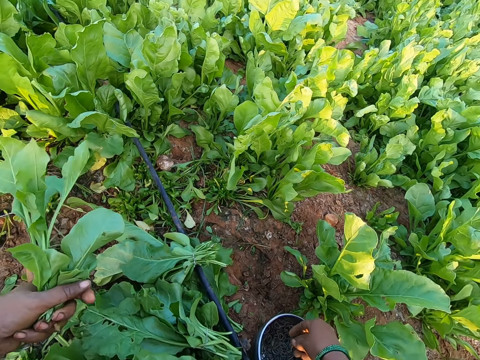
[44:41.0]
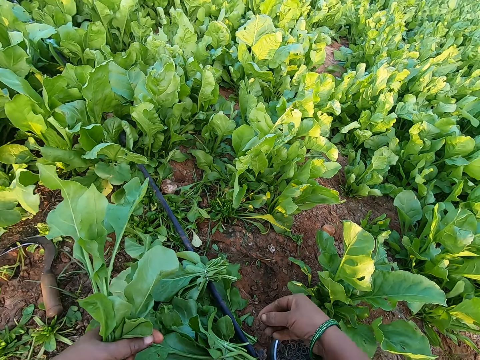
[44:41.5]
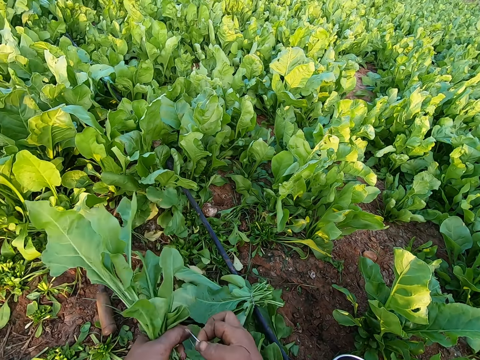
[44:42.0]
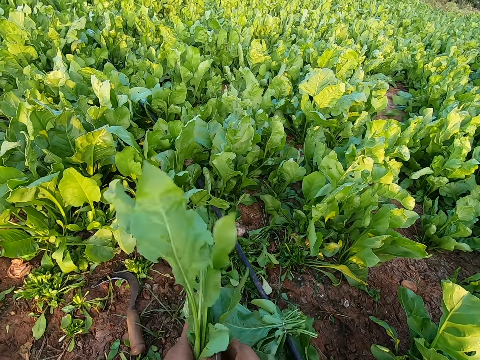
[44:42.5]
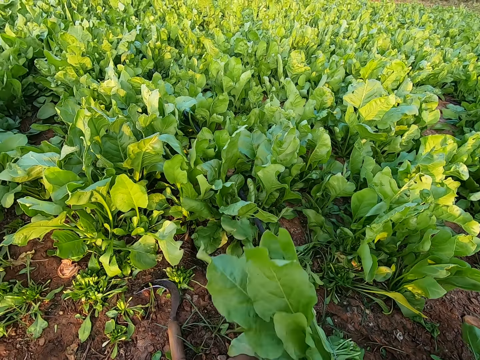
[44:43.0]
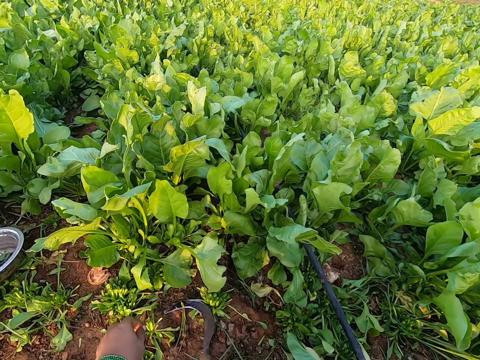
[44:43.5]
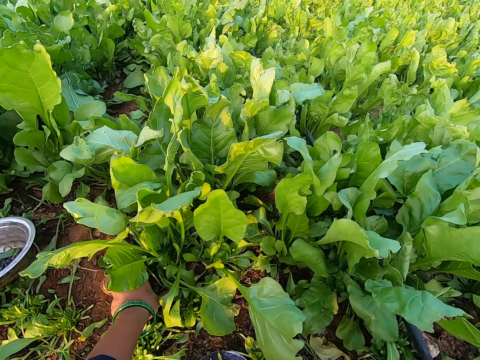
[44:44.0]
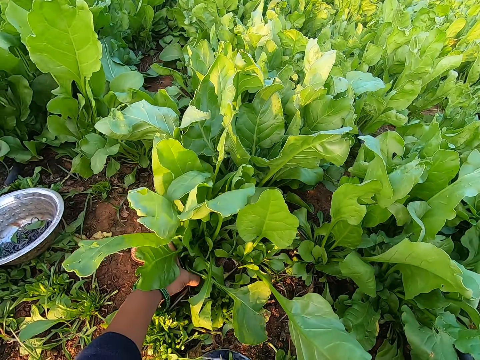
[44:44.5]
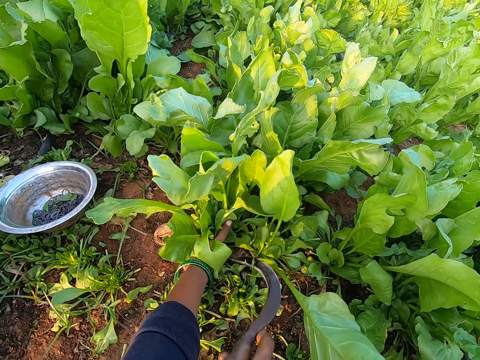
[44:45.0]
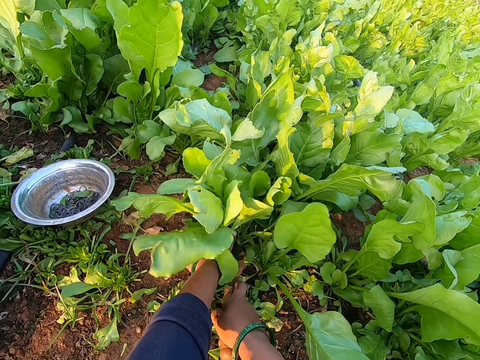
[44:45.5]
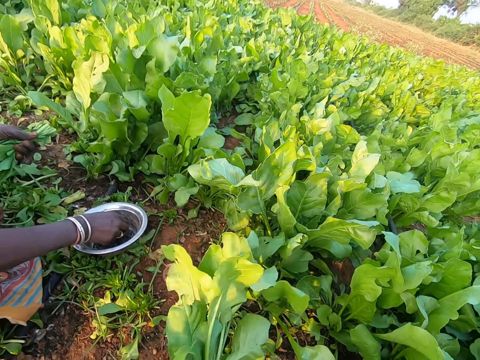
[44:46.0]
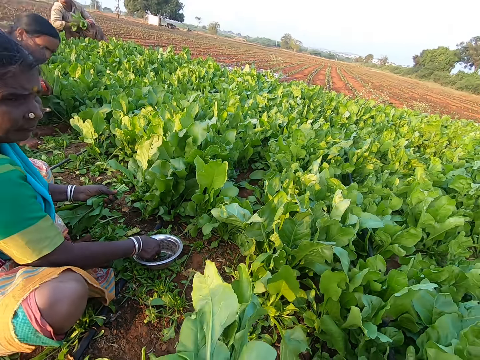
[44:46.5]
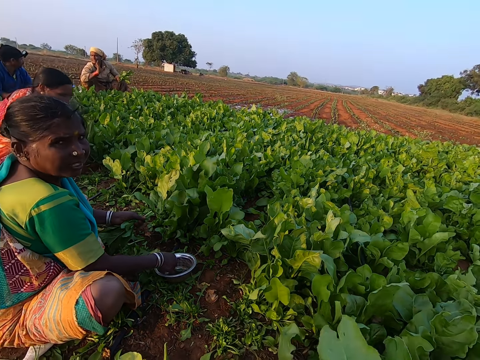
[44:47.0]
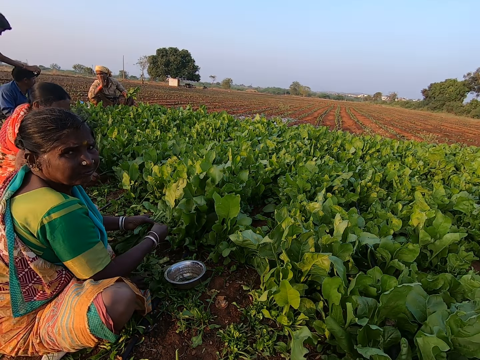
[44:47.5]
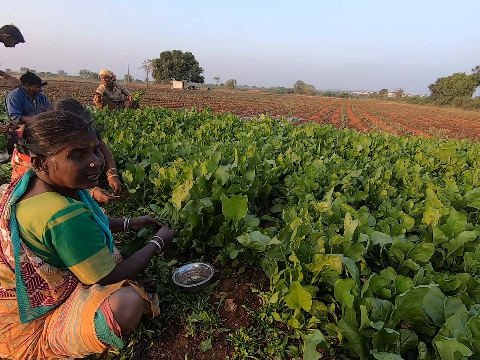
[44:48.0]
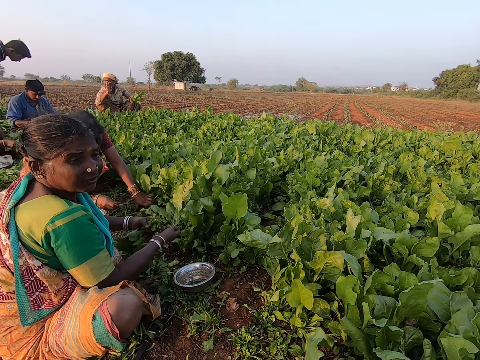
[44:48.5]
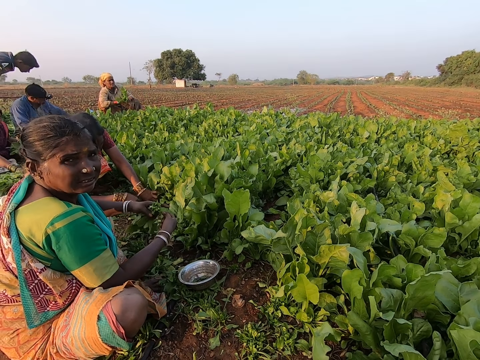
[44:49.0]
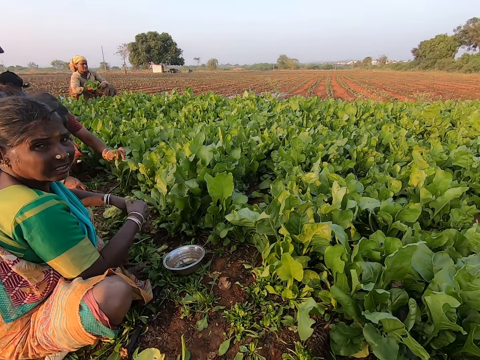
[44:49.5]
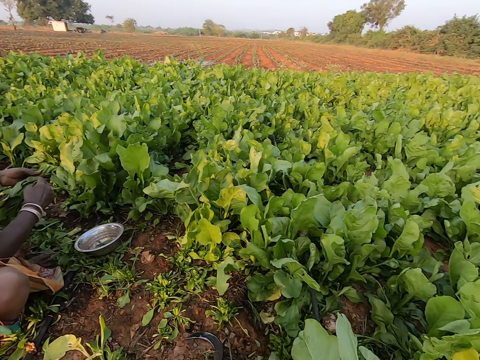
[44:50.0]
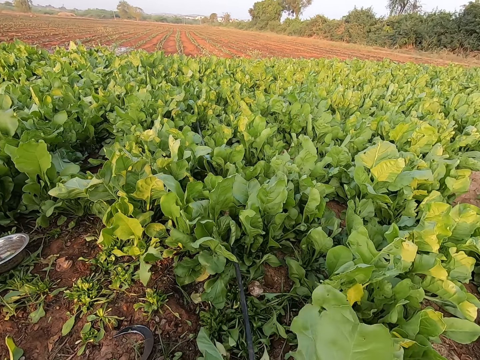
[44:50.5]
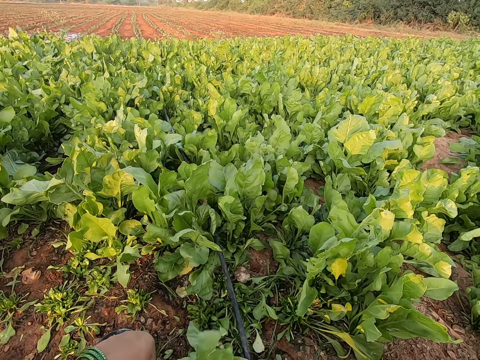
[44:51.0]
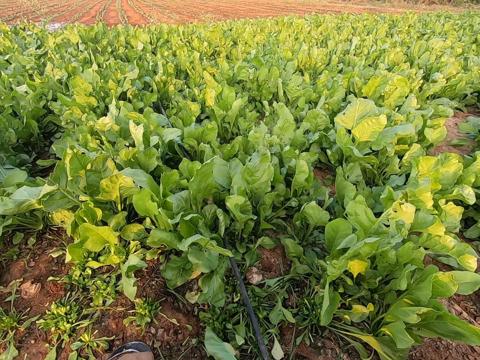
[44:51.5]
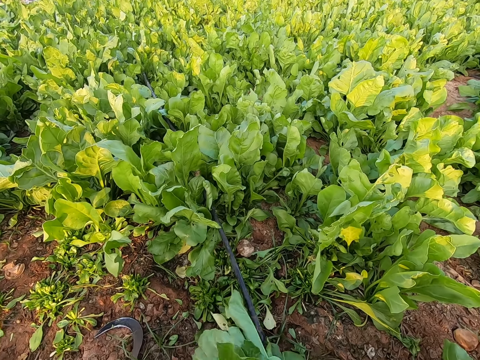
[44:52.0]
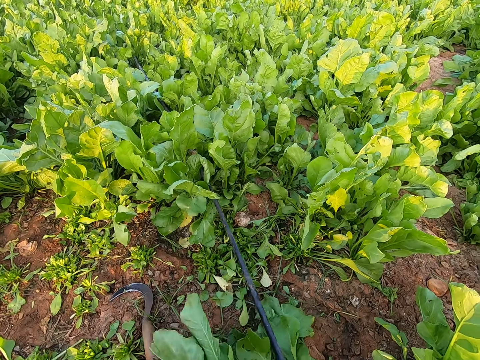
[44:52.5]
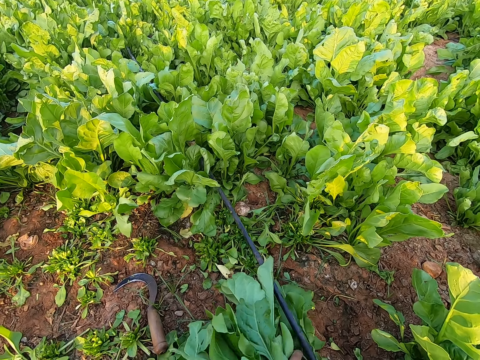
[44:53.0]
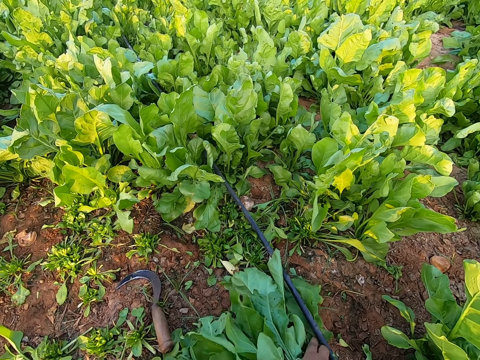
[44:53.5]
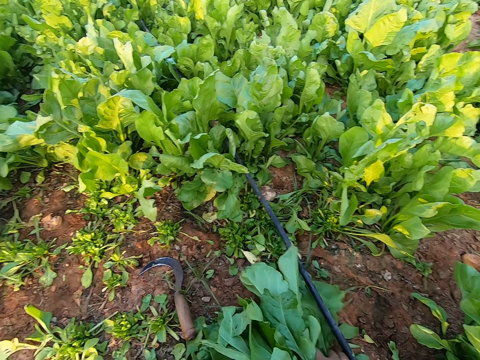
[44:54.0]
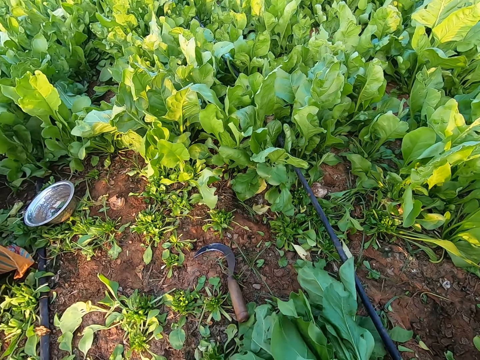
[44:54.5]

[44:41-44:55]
The camera wearer picks a rubber band from the container on the ground with her right hand. She puts the rubber band in her right hand around the collard green leaves or kales in her left hand. She cuts a bunch of collard green leaves in her left hand with the sickle in her right hand. A woman picks a rubber band from the container on the ground with her right hand. Another woman gesticulates with her right hand. A boy adjusts the camera on the head of a man with his right hand. A third woman holds a sickle in her right hand. A fourth woman holds a bunch of collard green leaves with both hands. The camera wearer talks with a woman. The third woman cuts a bunch of collard green leaves in her left hand with the sickle in her right hand. The second woman holds the bunch of collard green leaves in her left hand with both hands. The first woman puts the rubber band in her right hand around the collard green leaves in her left hand. The camera wearer ties the kales with a rubber. She picks up a pile of collard green leaves with both hands.

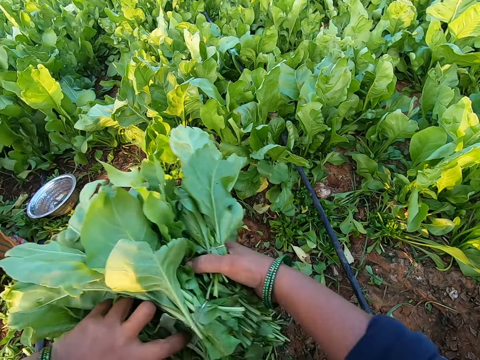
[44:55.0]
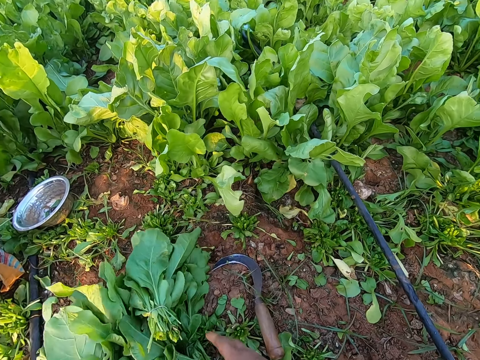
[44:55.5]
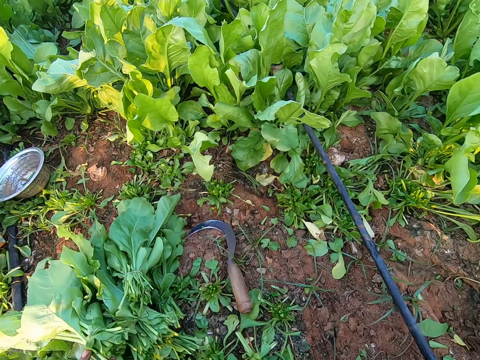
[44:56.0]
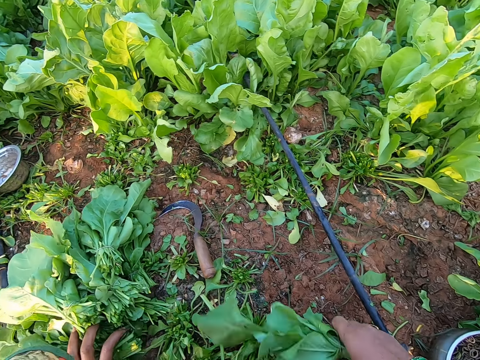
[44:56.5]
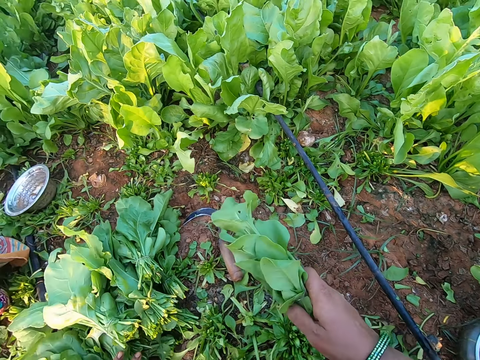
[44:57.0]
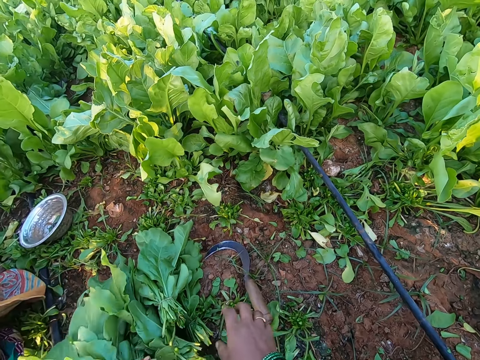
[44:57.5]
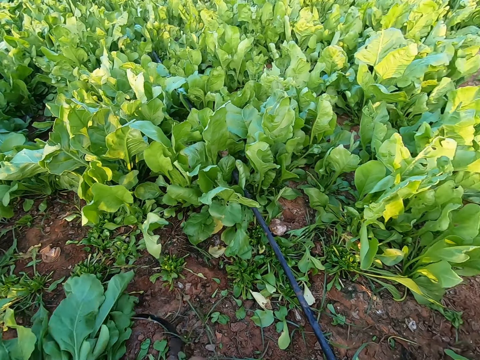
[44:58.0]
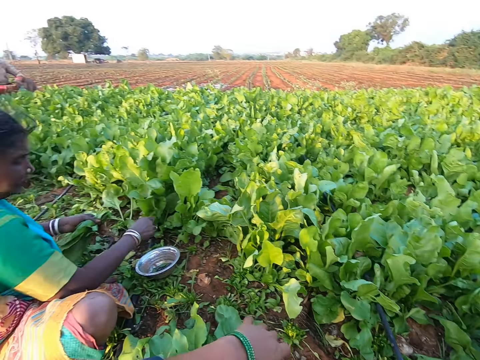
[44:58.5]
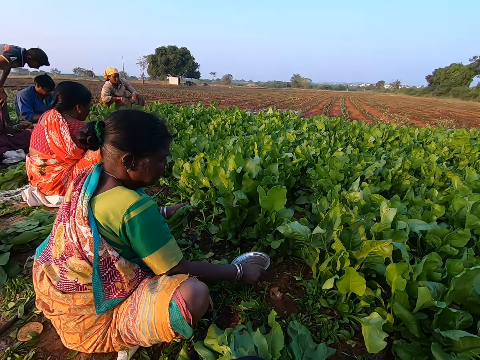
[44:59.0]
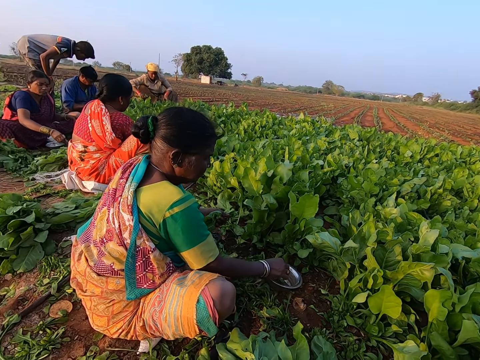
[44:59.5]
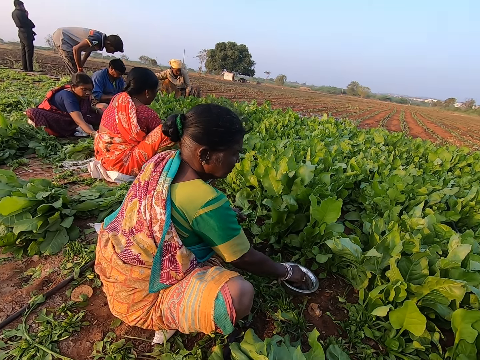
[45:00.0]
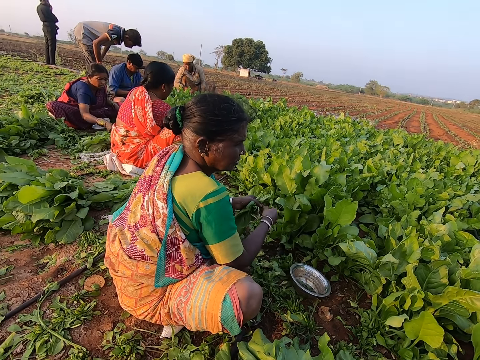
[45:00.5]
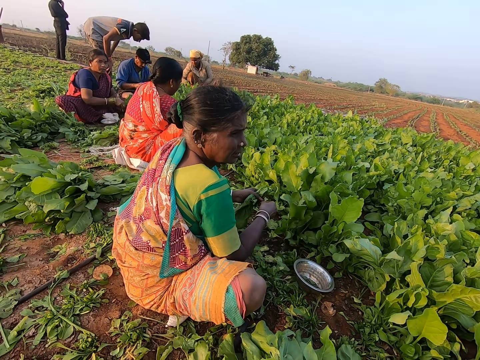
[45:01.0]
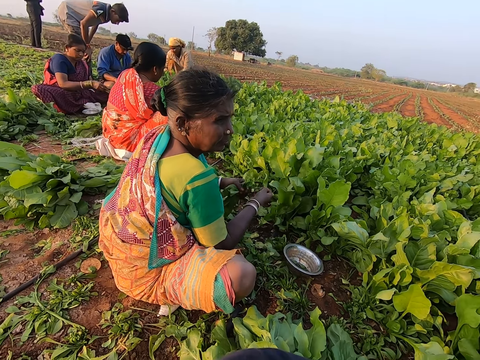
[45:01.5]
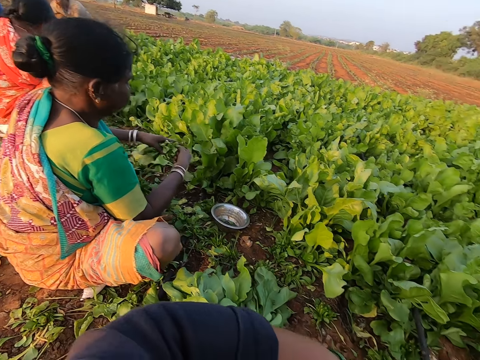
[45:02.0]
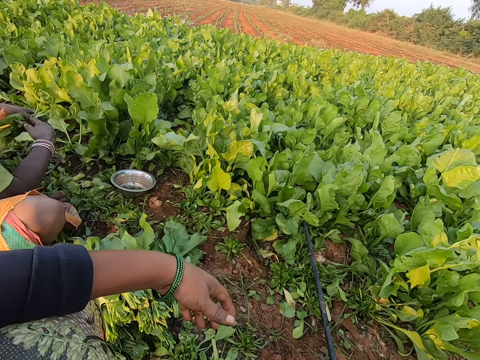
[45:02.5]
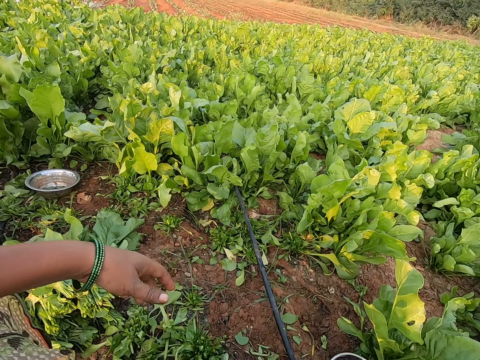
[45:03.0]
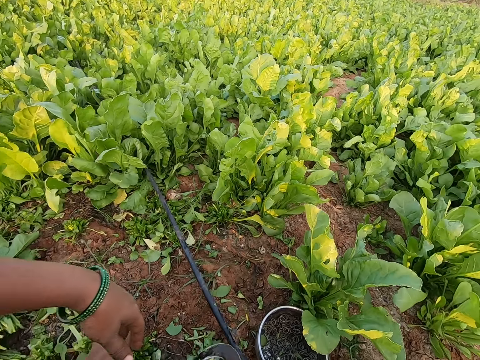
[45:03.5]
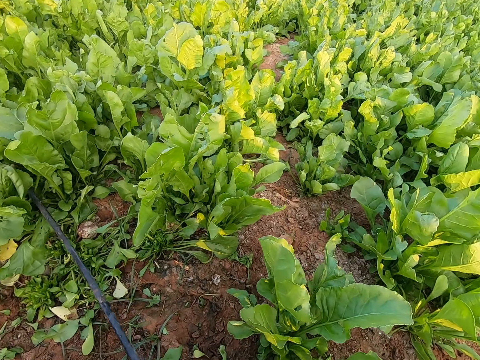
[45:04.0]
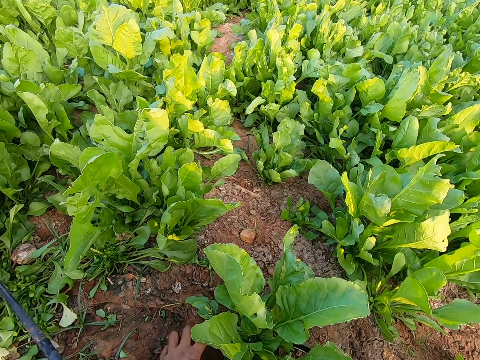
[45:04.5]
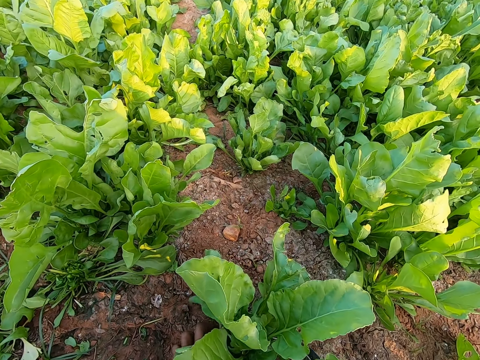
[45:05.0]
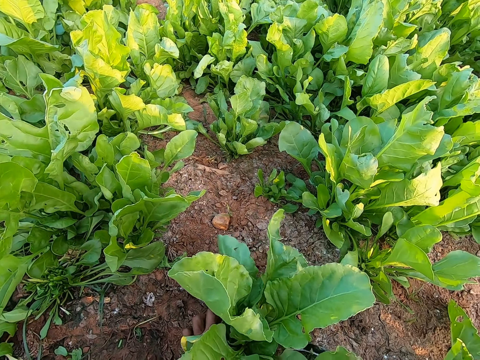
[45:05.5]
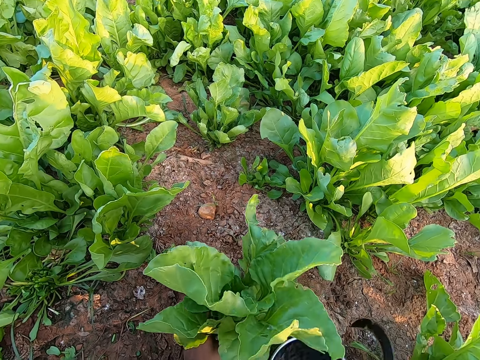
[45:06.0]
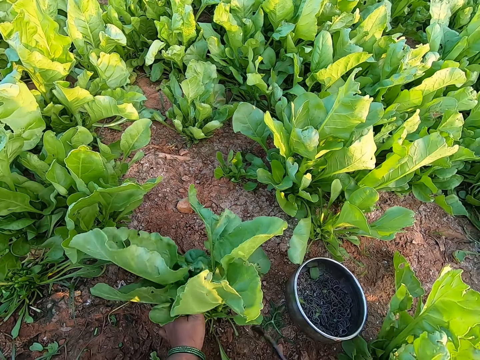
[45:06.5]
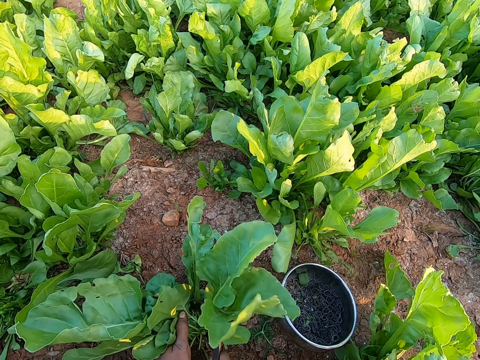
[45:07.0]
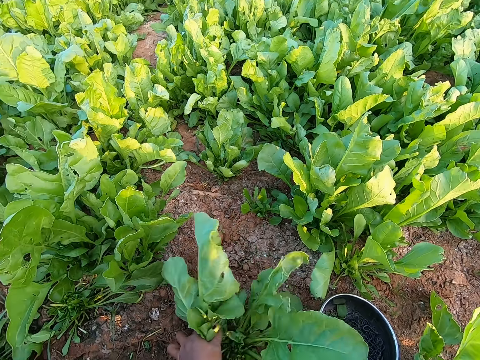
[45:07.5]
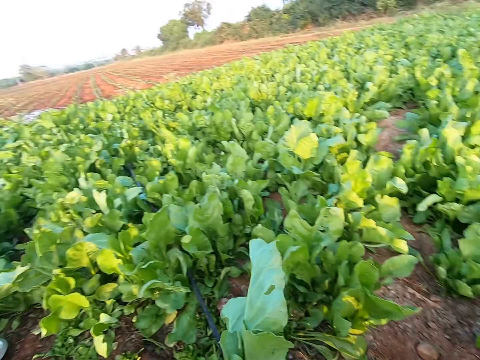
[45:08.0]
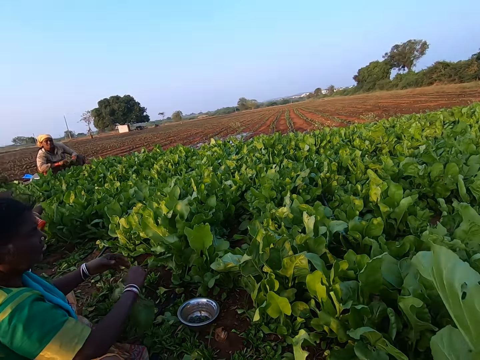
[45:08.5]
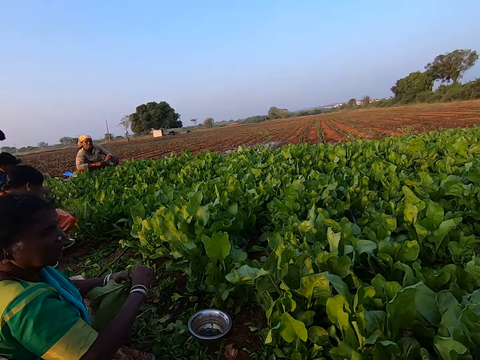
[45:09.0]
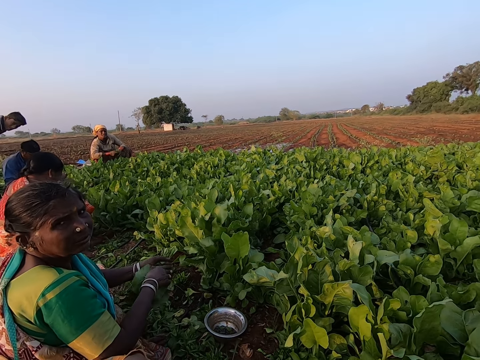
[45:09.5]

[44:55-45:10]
The camera wearer places the pile of collard green leaves on the ground with both hands. She holds a bunch of collard green leaves in her right hand. She drops the bunch of collard green leaves in her right hand on the ground. She picks up the sickle from the ground with her right hand. A woman drops a bunch of collard green leaves in her right hand on the ground. Another woman picks a rubber band from the container on the ground with her right hand. A man drops a bunch of collard green leaves in his right hand on the ground. The other woman puts the rubber band in her right hand around the collard green leaves in her left hand. The camera wearer slides aside the container on the ground with her left hand. She slides aside the container on the ground with her right hand. She cuts a bunch of collard green leaves in her left hand with the sickle in her right hand. The first woman puts a rubber band in her right hand around a bunch of collard green leaves in her left hand.
